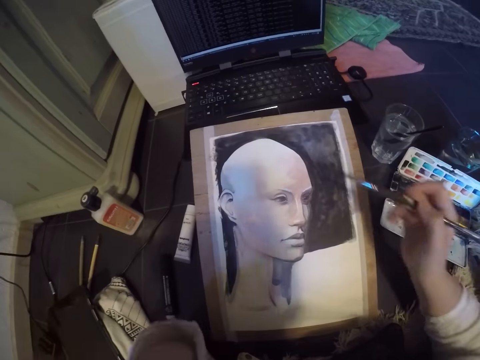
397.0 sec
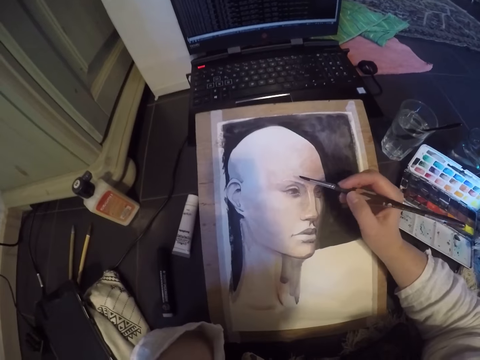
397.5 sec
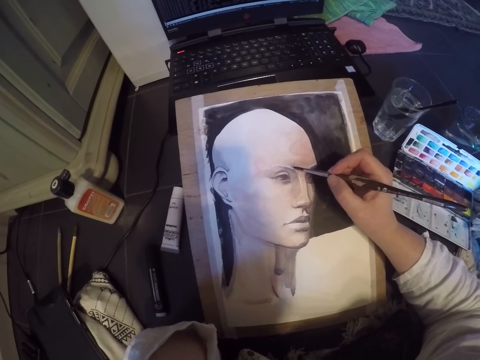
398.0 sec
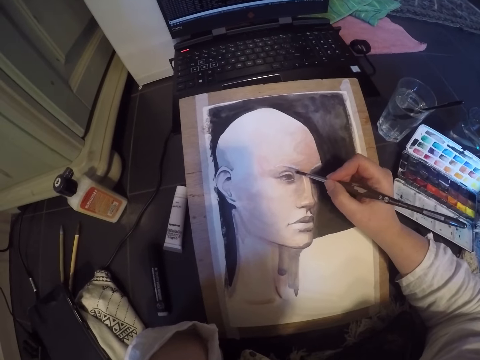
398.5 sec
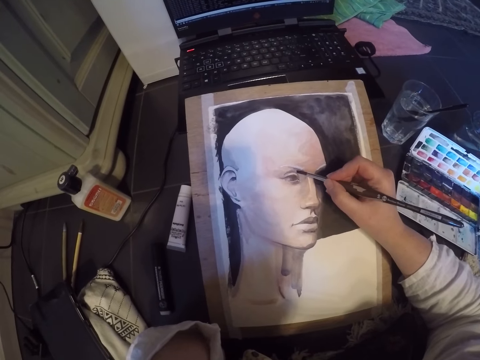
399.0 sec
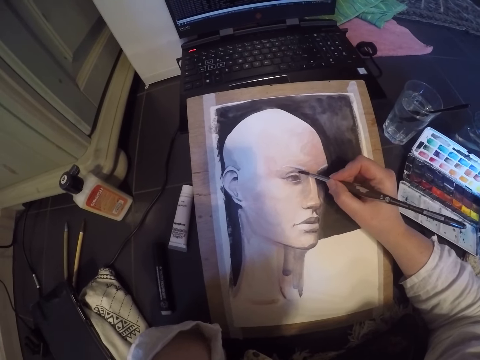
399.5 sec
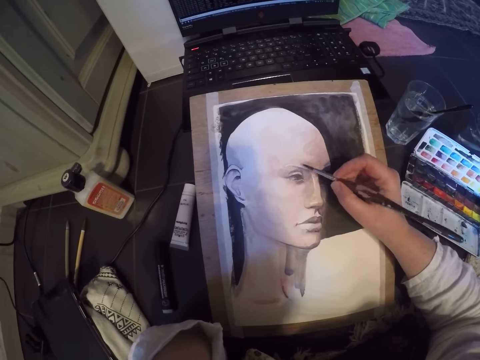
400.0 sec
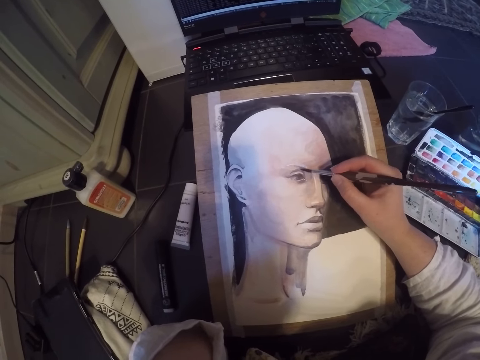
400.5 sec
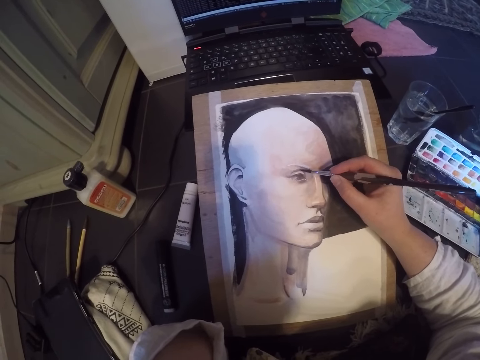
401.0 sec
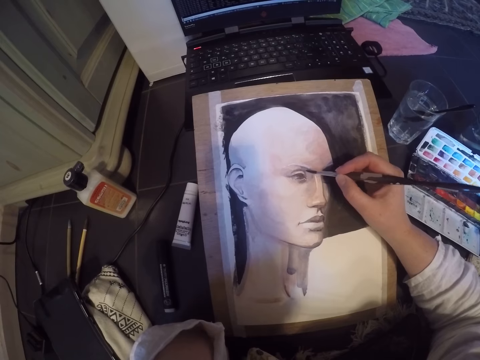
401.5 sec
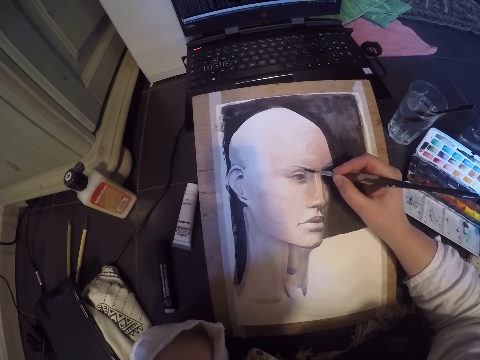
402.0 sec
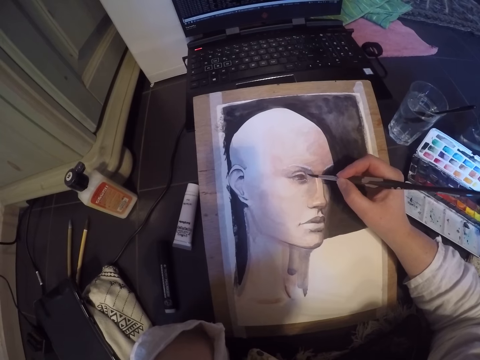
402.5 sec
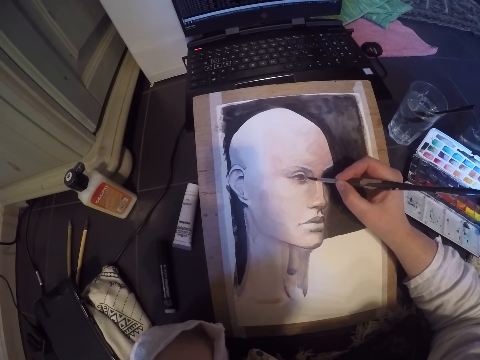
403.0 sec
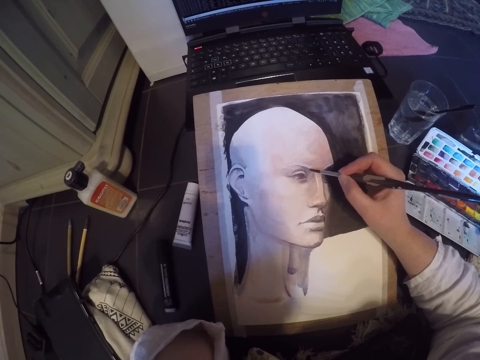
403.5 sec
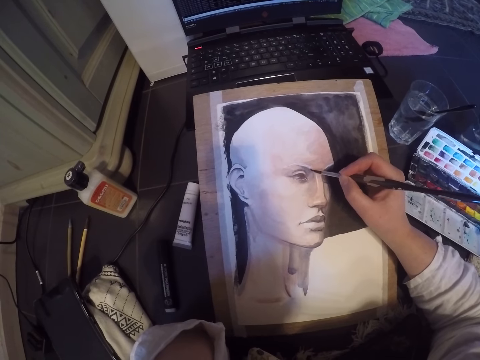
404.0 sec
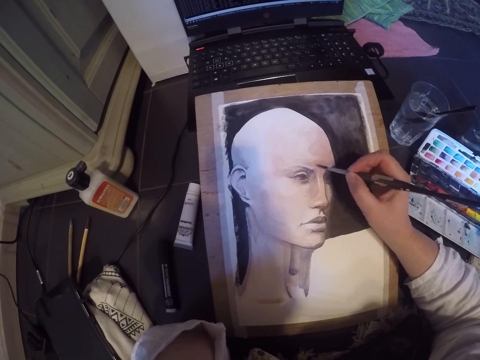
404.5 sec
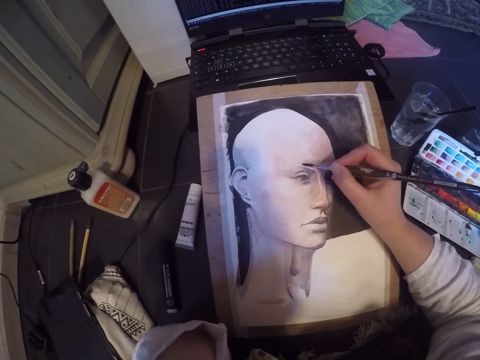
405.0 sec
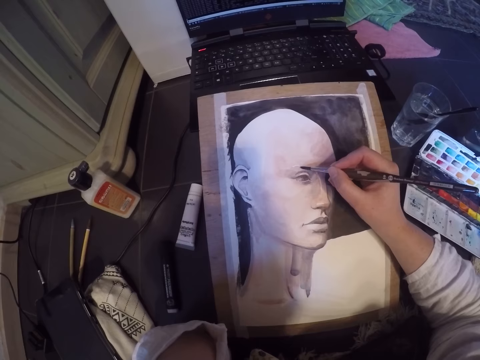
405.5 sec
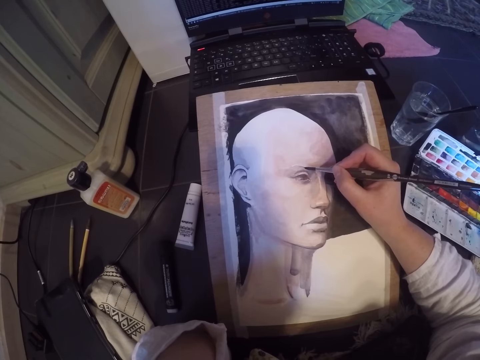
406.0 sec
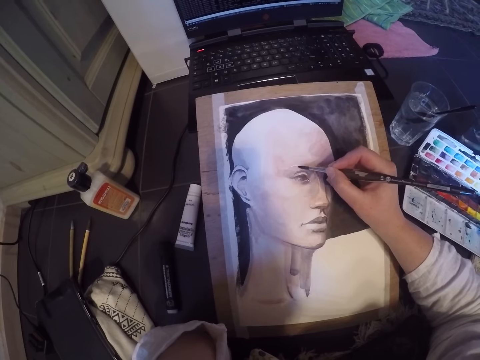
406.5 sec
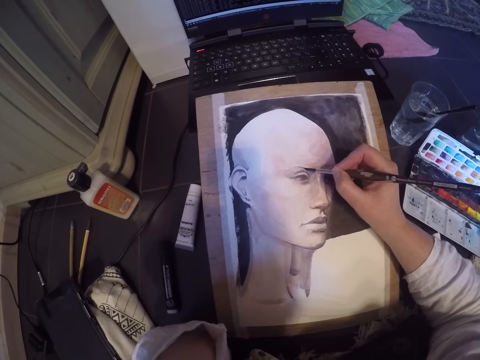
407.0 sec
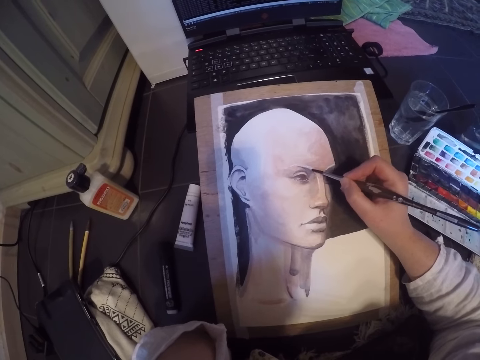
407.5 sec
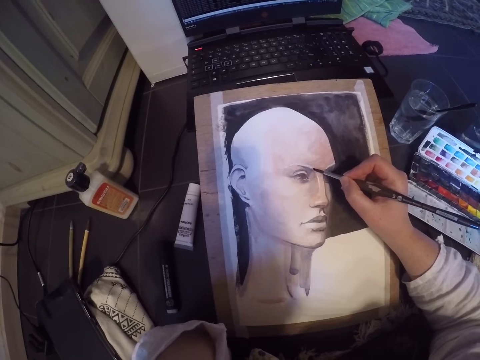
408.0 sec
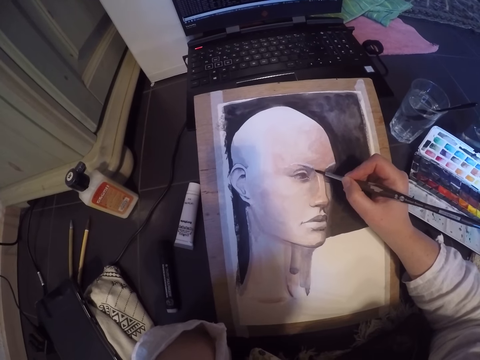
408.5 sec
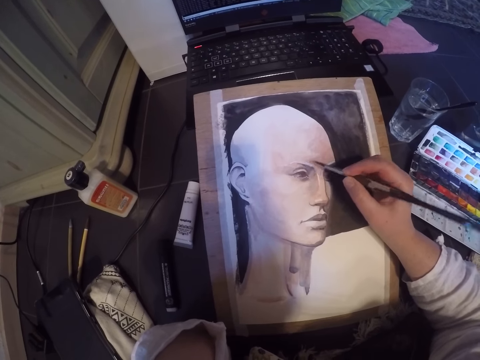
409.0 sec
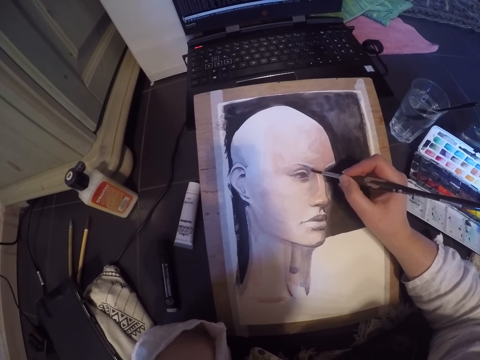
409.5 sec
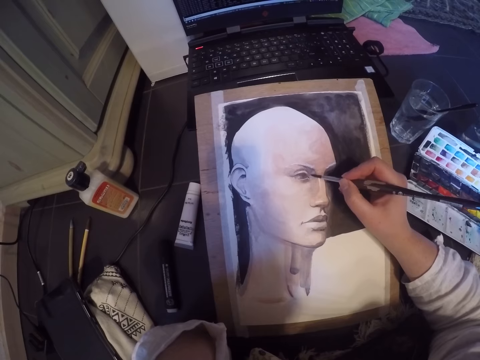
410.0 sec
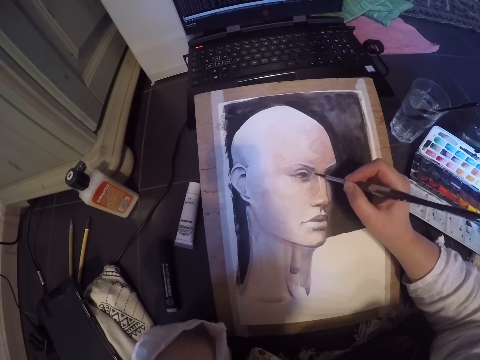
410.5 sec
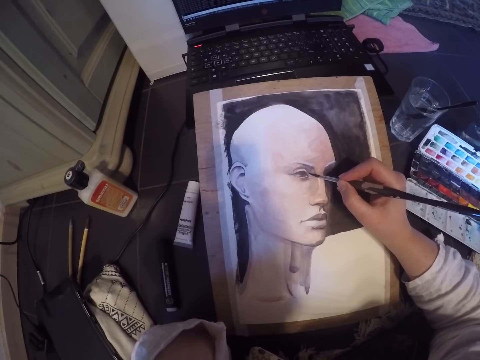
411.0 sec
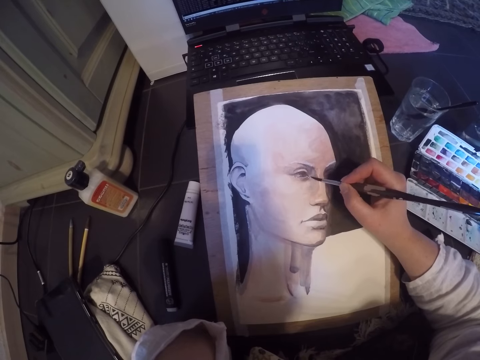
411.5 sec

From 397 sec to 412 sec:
The camera wearer paints the eye of the picture on the table with his right hand.

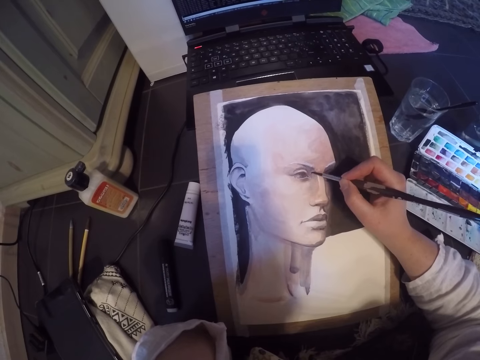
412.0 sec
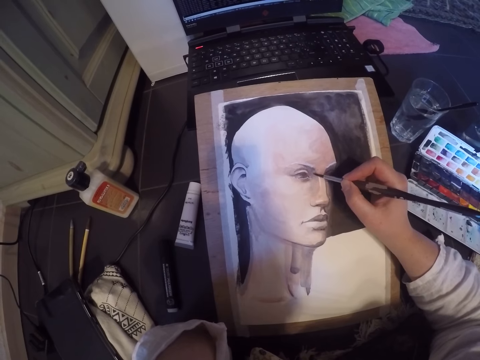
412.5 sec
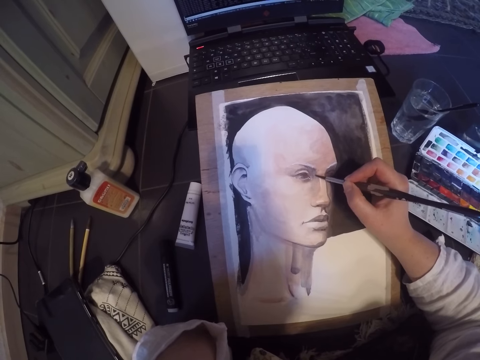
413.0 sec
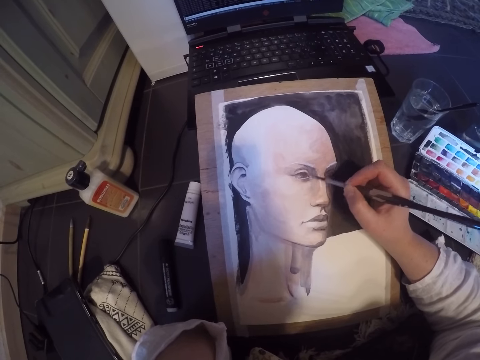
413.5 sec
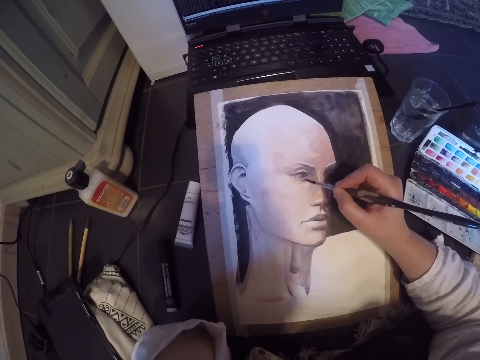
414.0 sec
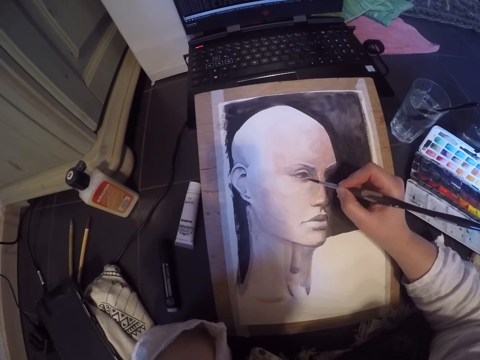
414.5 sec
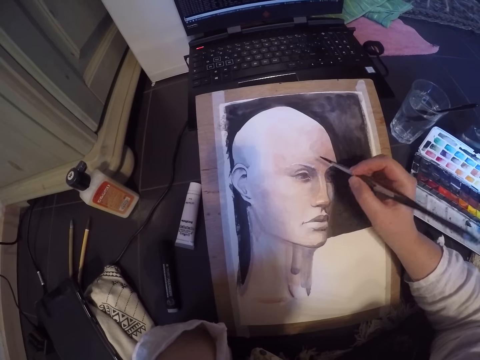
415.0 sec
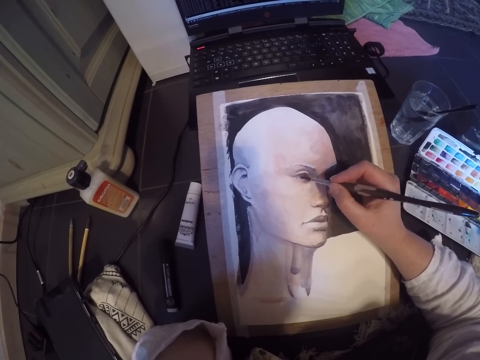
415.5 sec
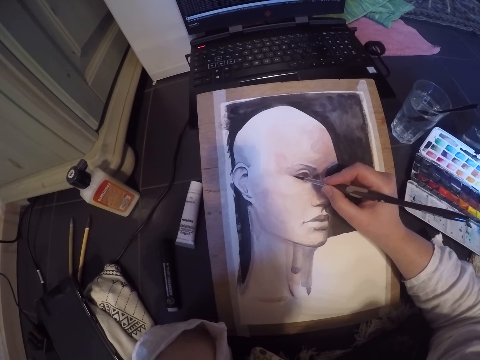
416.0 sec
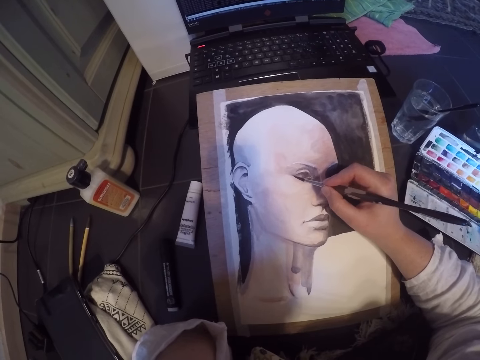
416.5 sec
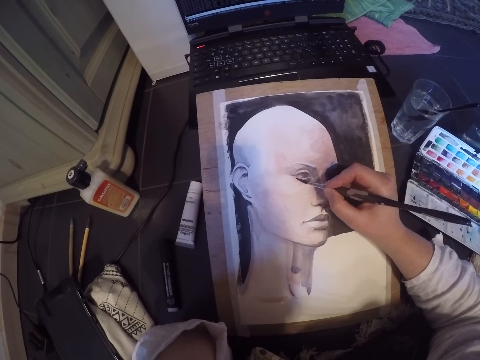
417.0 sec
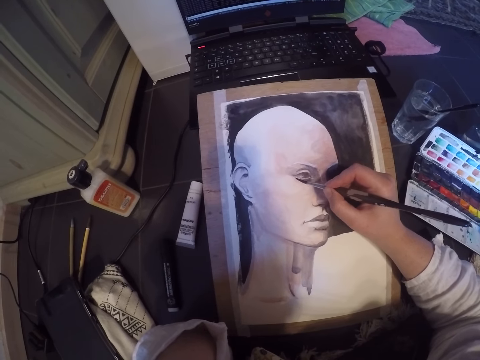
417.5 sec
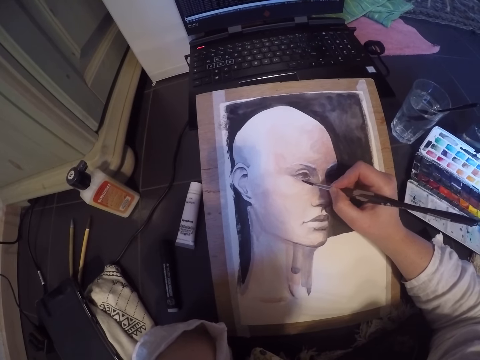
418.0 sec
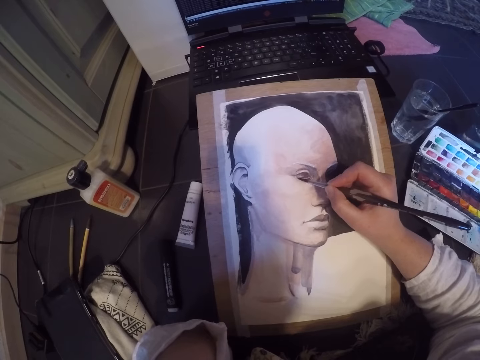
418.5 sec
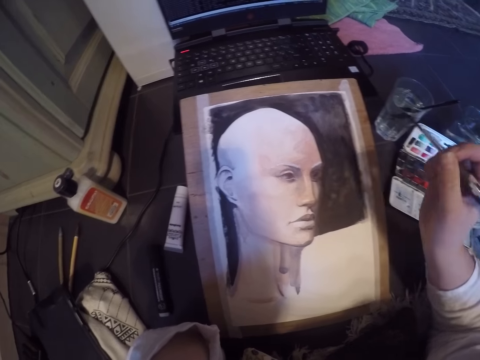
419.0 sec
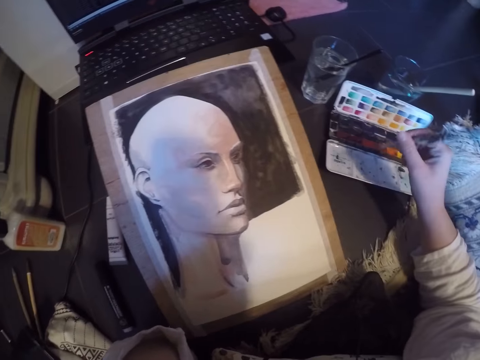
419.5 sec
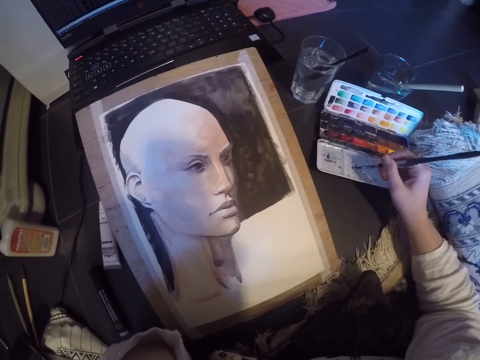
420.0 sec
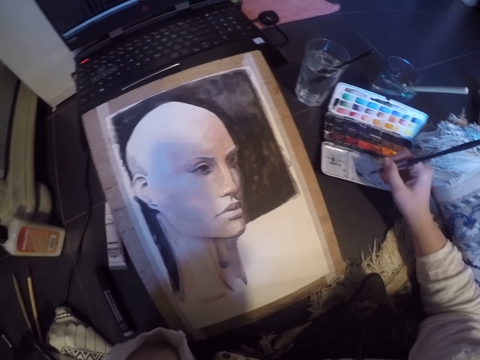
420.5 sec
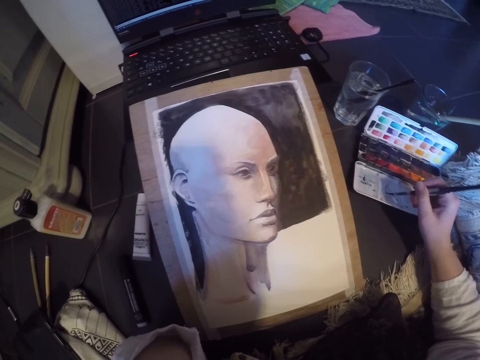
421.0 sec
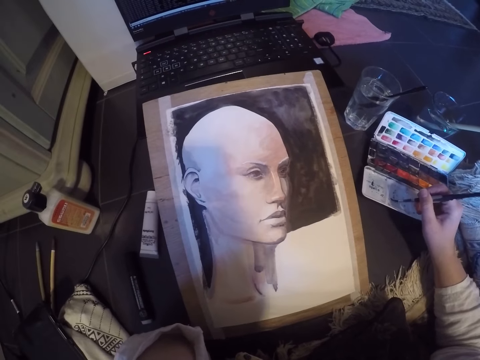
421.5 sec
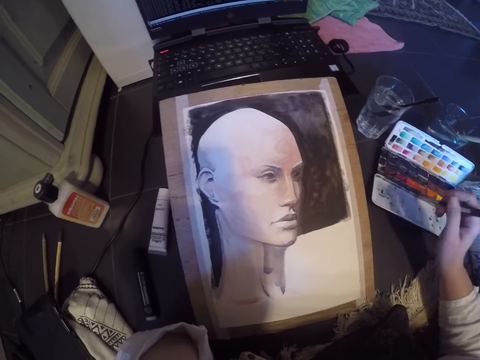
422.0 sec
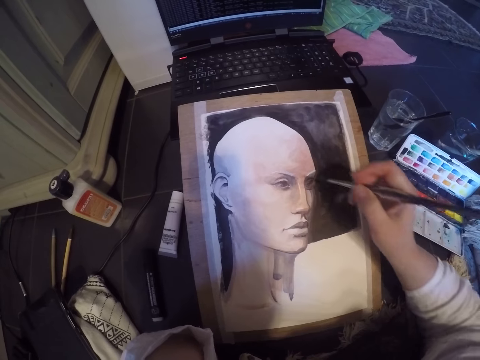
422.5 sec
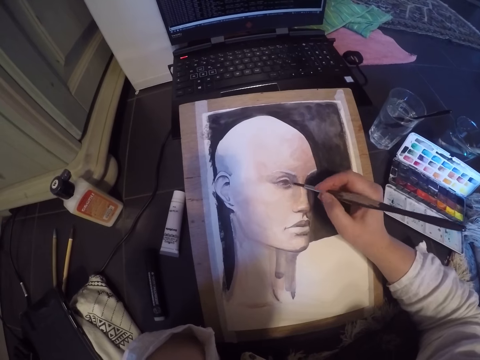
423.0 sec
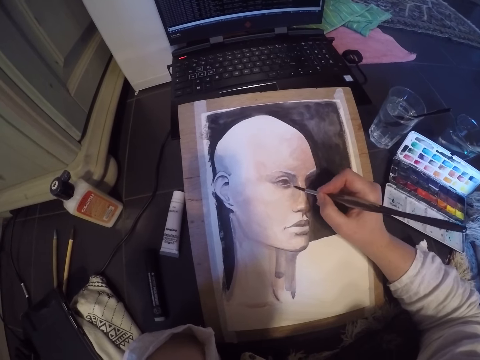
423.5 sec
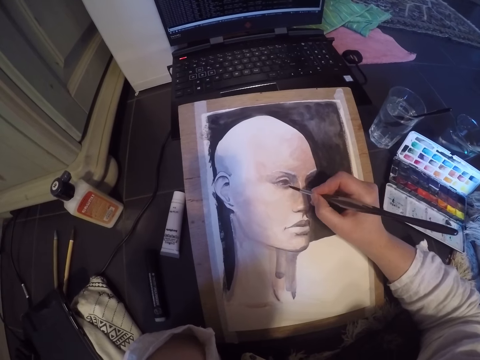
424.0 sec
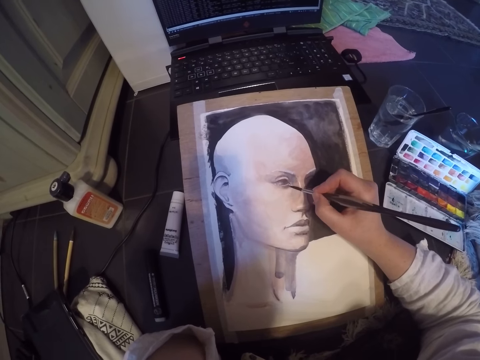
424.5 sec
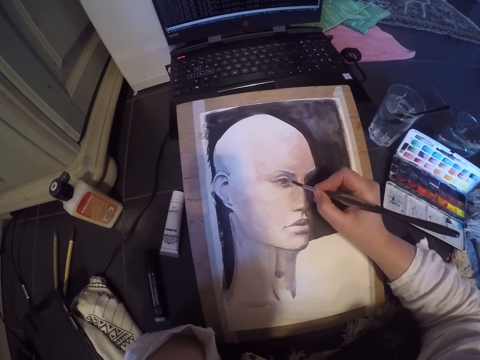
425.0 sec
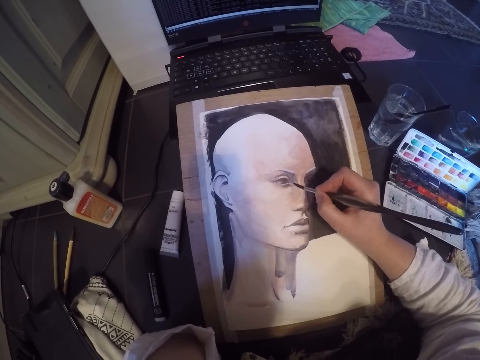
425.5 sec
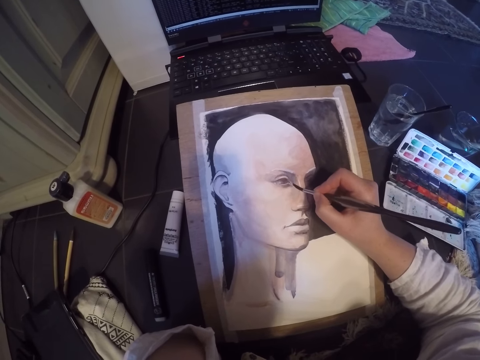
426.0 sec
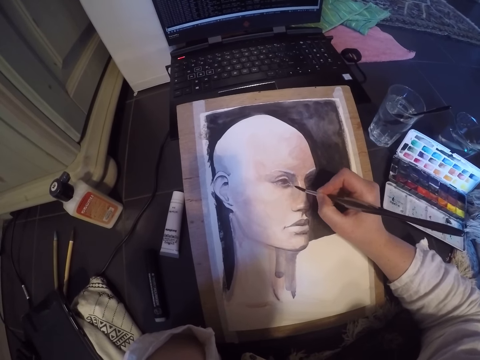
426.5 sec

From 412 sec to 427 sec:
The camera wearer dips the brush in paint in the paint palette on the table. He paints the eye of the picture on the table with his right hand.
